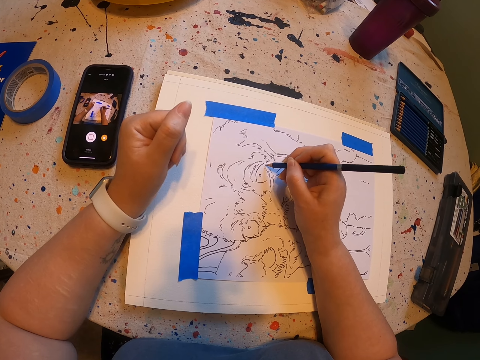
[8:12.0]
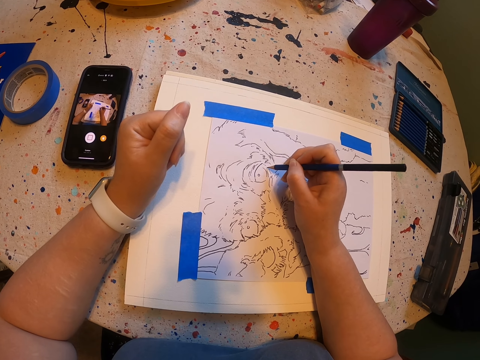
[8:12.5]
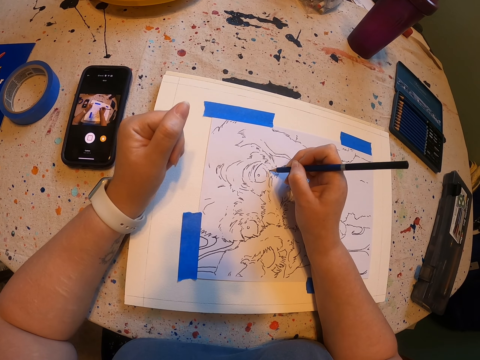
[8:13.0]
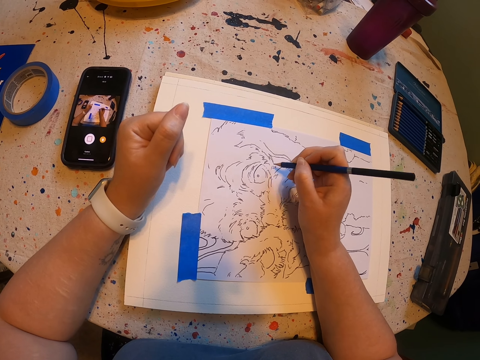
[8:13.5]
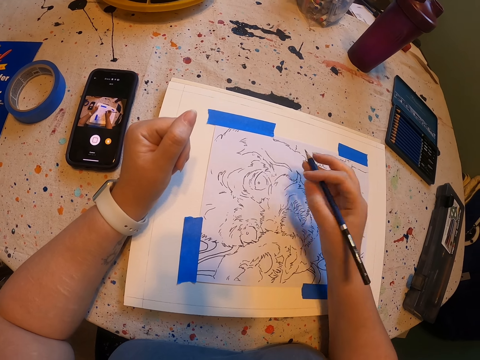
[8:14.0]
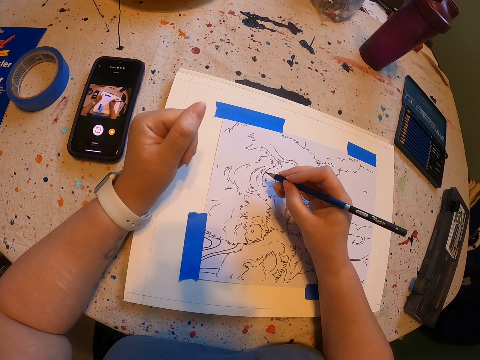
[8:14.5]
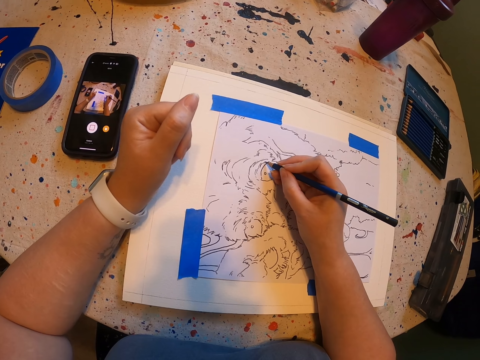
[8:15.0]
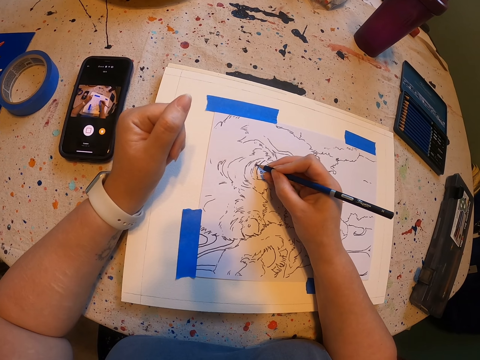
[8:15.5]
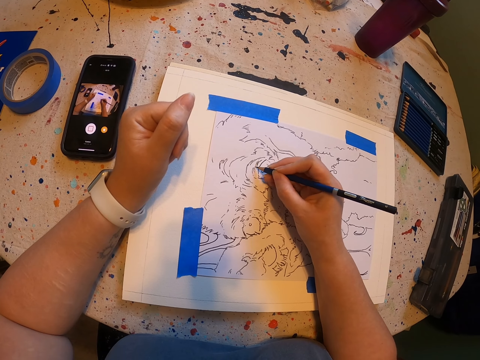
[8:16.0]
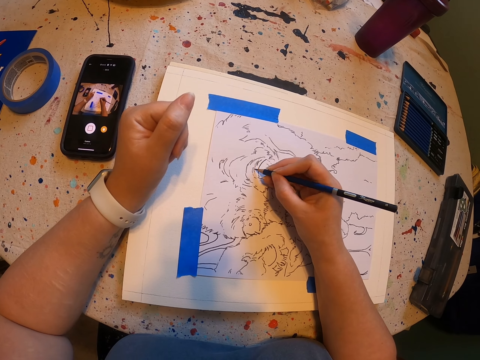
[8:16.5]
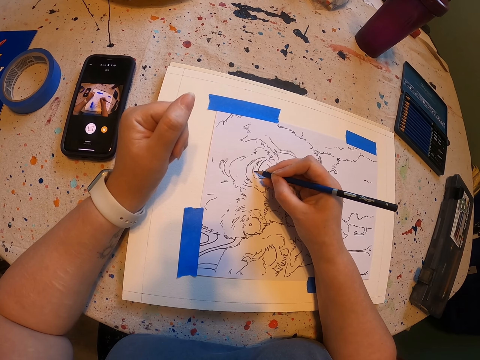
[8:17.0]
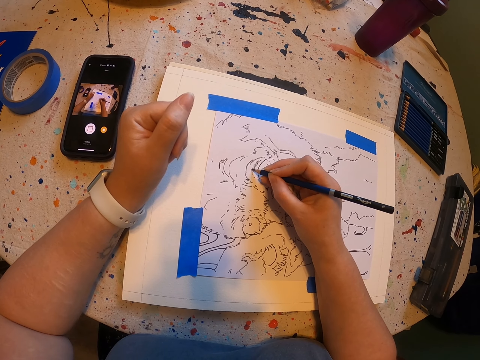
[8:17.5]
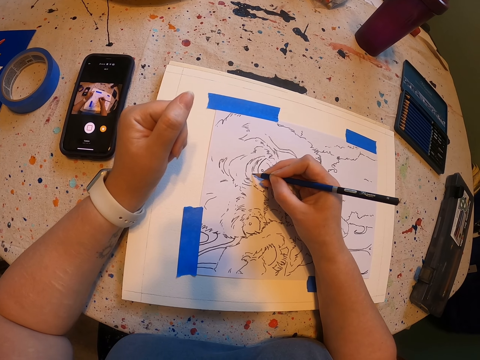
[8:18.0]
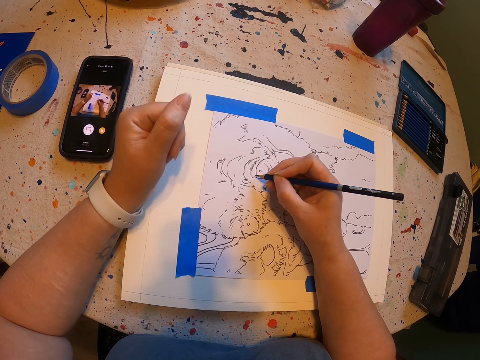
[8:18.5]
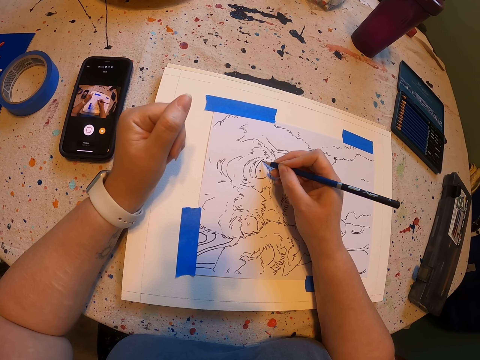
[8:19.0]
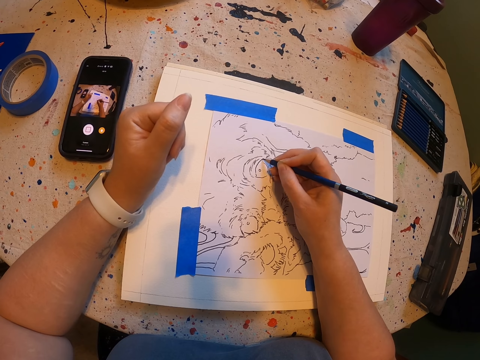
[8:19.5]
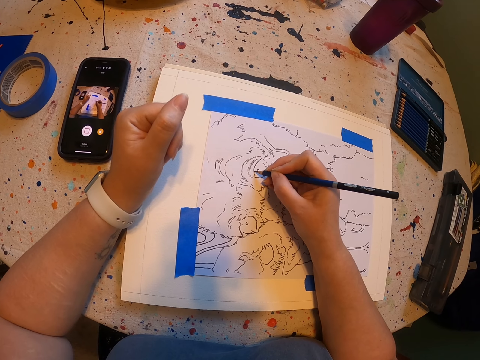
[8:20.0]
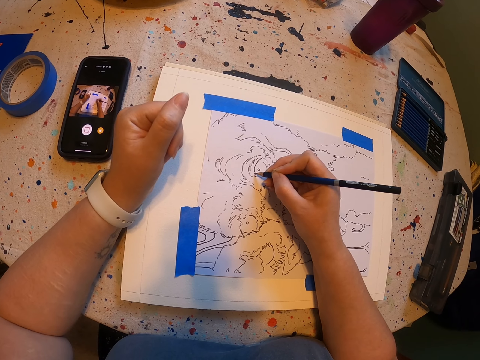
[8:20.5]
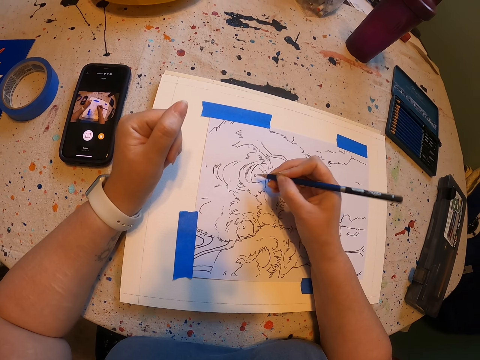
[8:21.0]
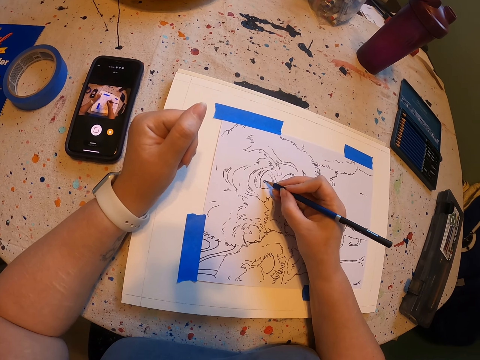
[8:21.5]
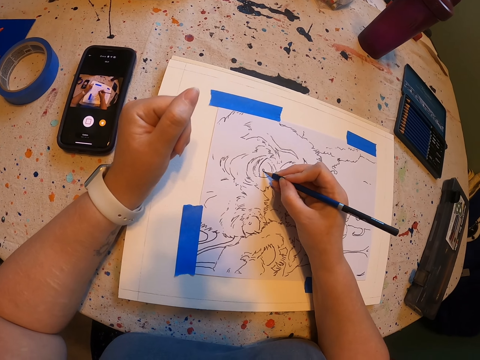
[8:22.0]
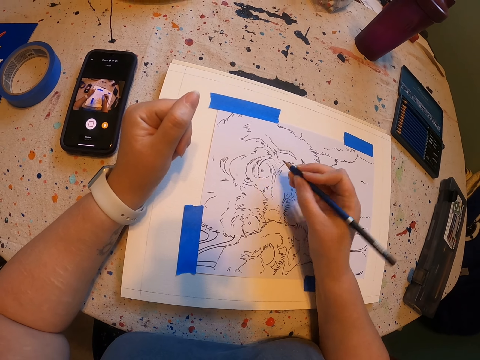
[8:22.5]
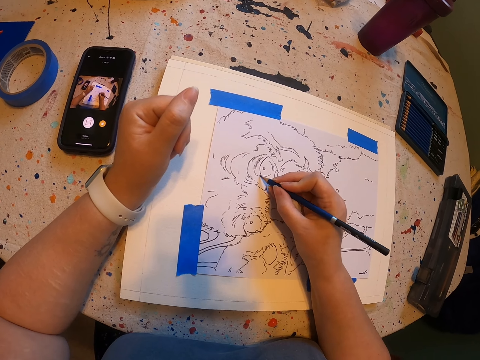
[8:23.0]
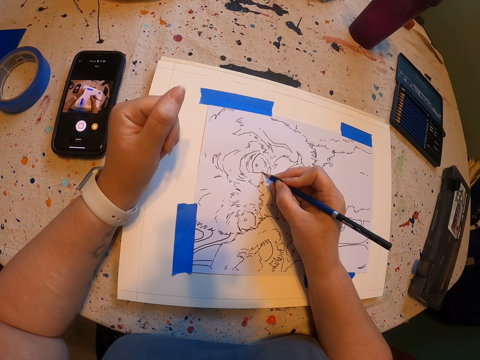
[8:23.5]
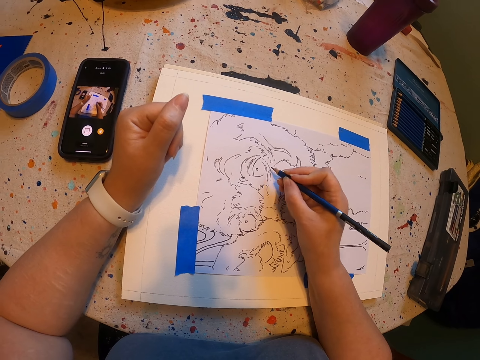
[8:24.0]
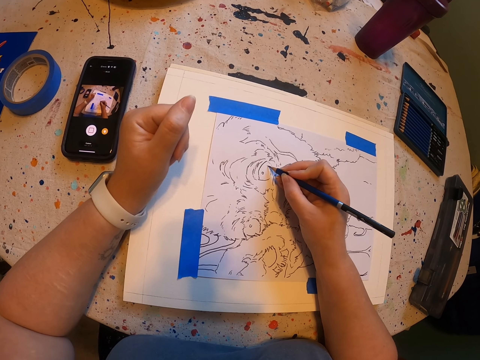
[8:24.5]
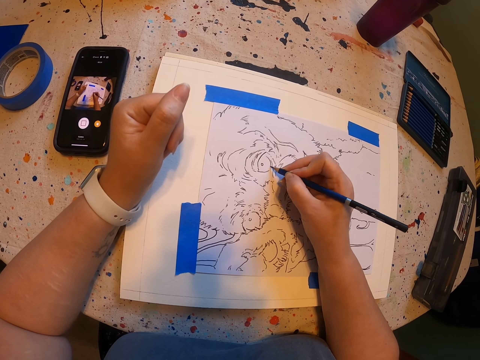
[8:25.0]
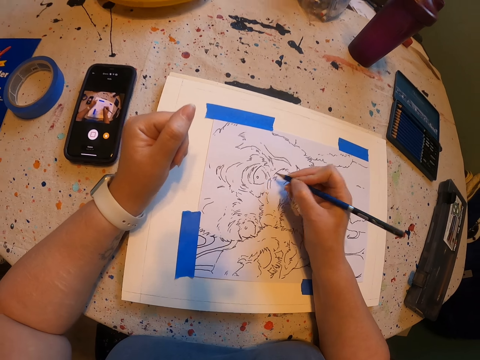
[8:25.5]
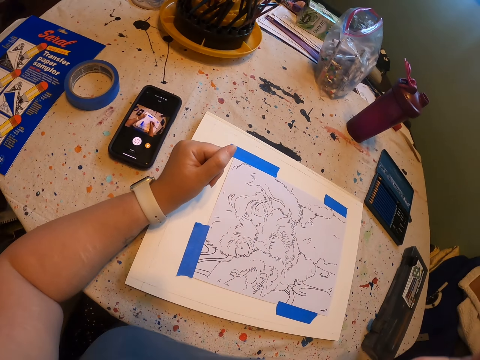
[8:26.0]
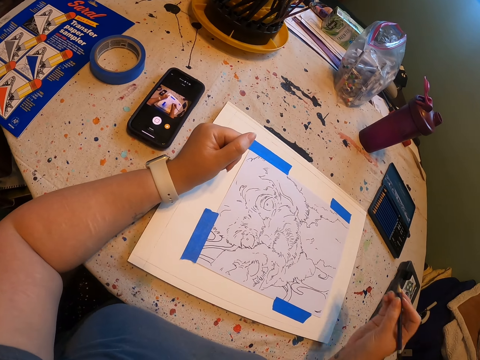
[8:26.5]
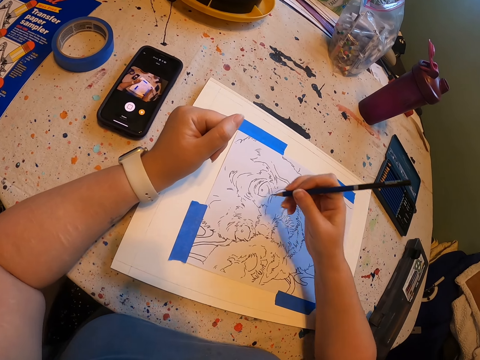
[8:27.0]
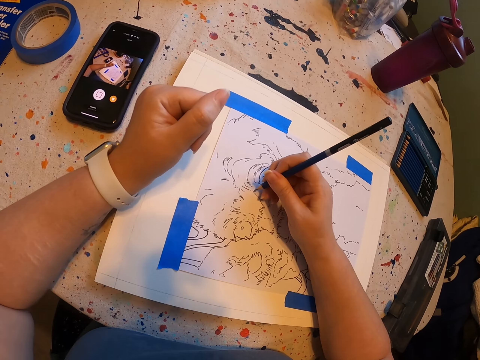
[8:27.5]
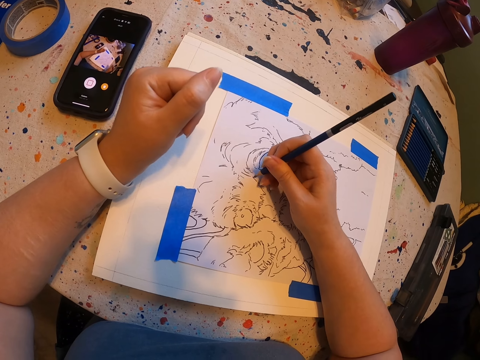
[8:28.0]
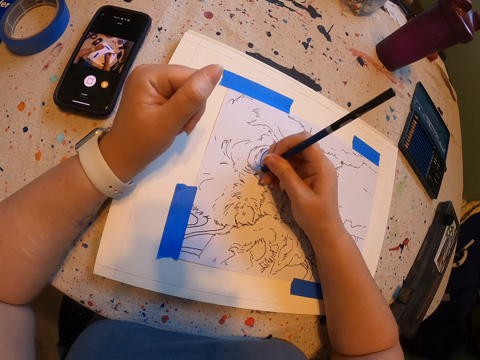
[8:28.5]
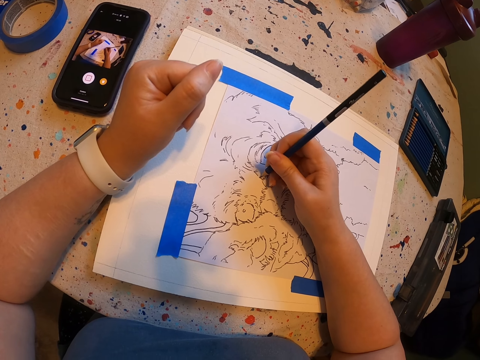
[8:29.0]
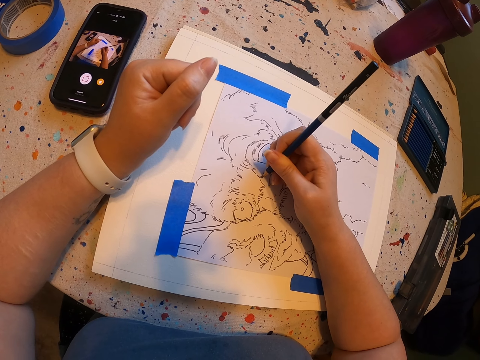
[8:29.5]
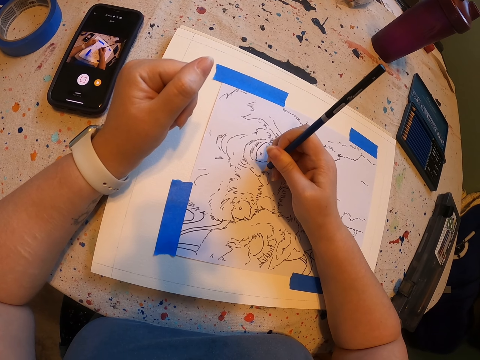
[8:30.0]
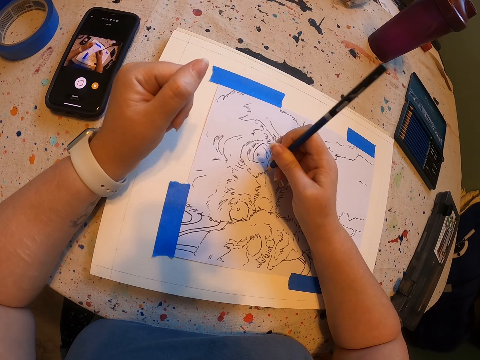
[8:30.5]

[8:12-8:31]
The camera wearer moves a hand. They draw on the paint paper. They move their hands. They draw on the paint paper. They move their hands. They draw on the paint paper.

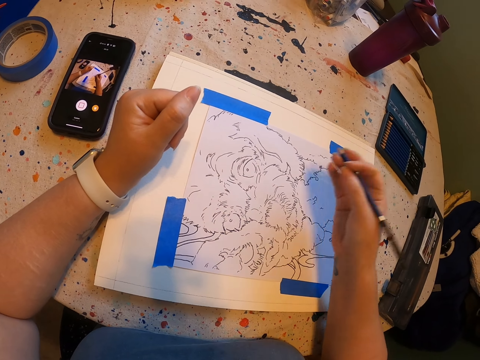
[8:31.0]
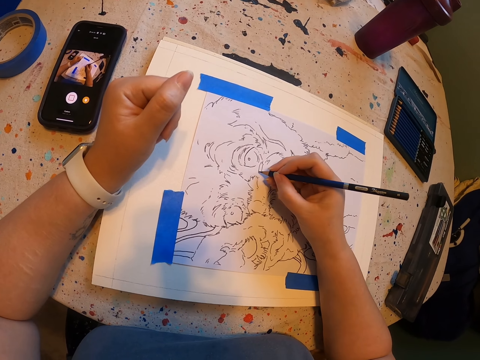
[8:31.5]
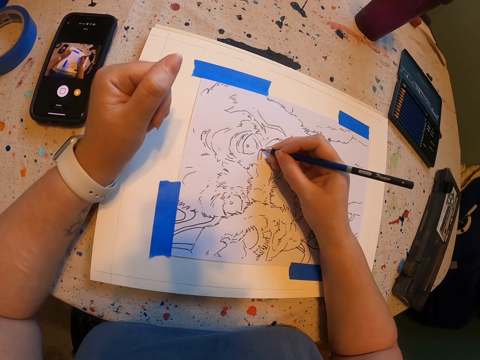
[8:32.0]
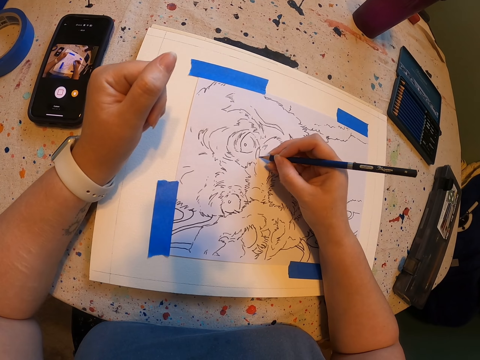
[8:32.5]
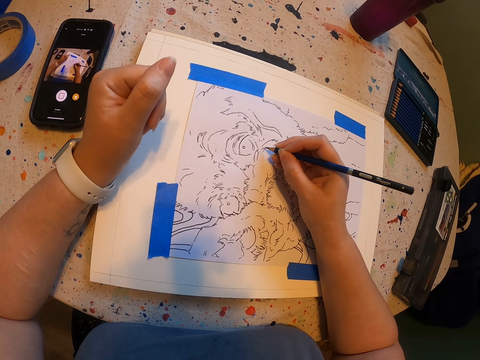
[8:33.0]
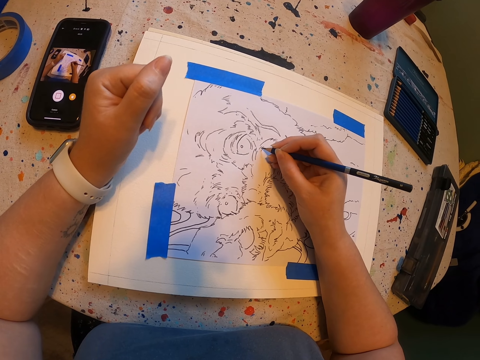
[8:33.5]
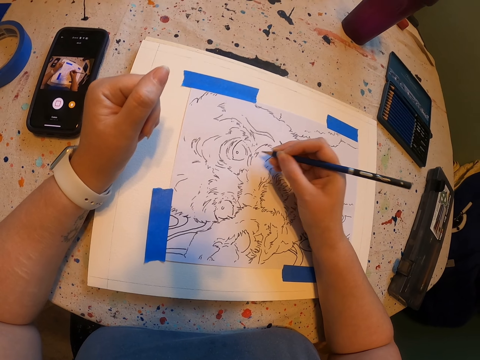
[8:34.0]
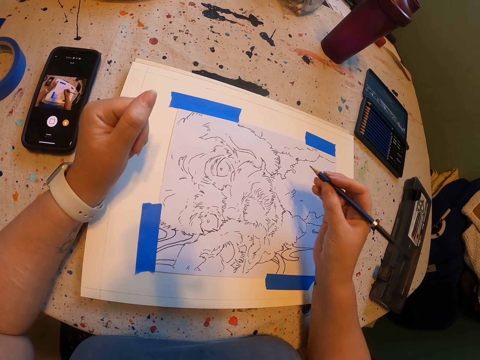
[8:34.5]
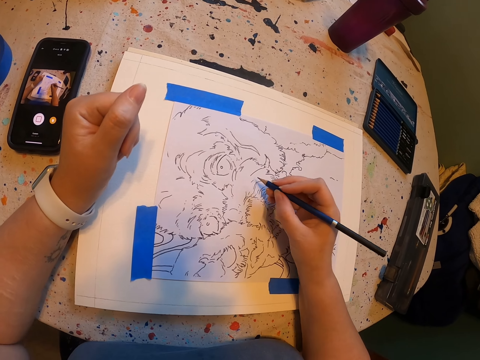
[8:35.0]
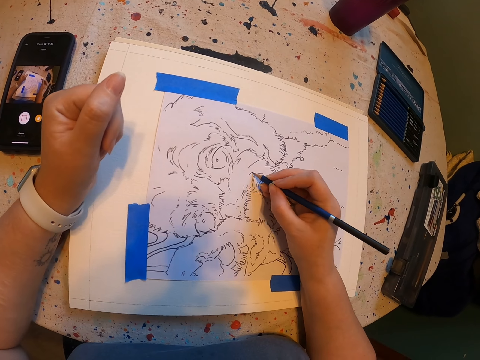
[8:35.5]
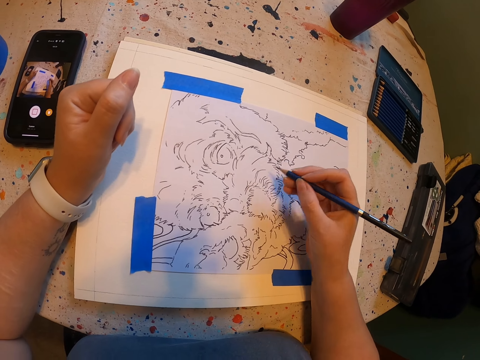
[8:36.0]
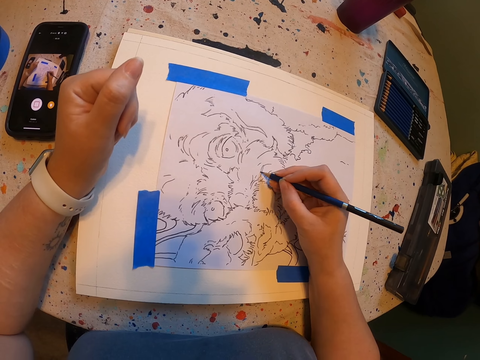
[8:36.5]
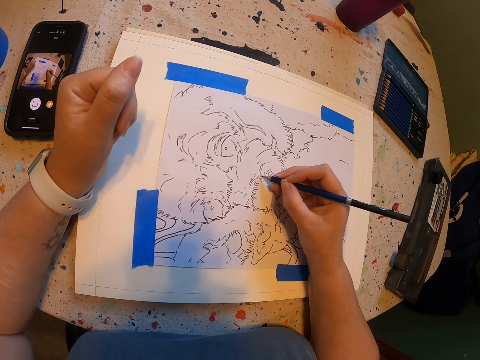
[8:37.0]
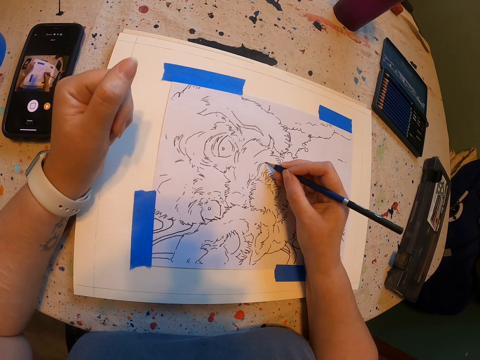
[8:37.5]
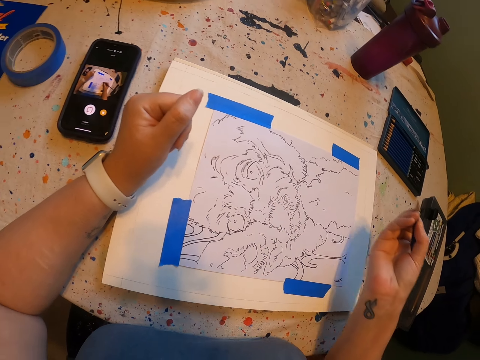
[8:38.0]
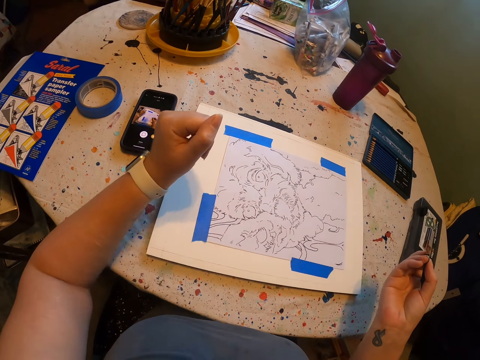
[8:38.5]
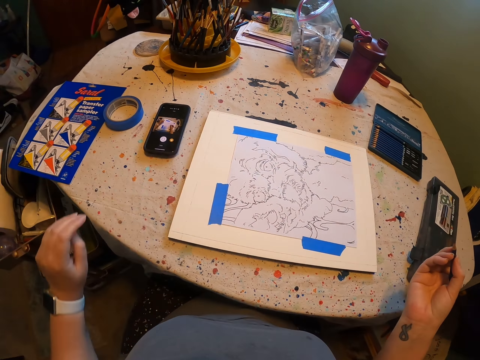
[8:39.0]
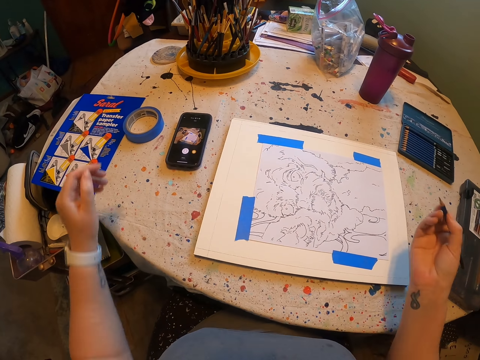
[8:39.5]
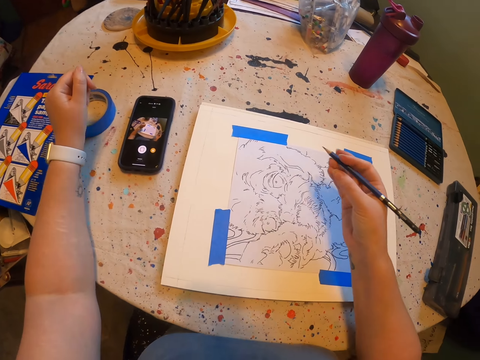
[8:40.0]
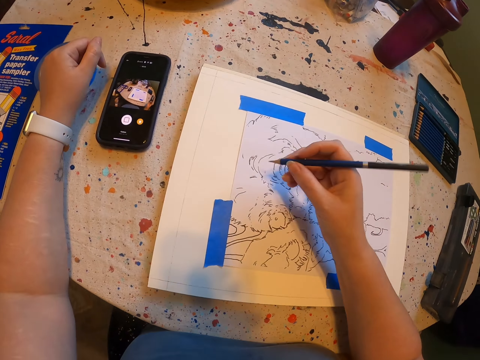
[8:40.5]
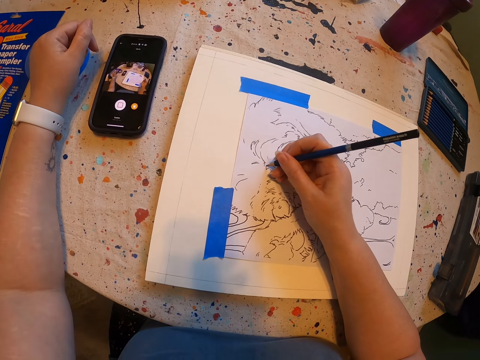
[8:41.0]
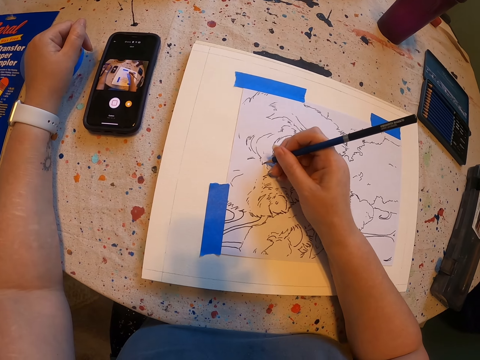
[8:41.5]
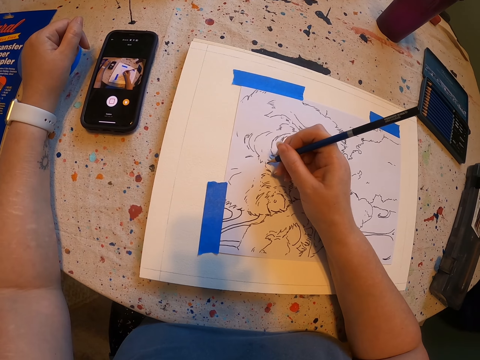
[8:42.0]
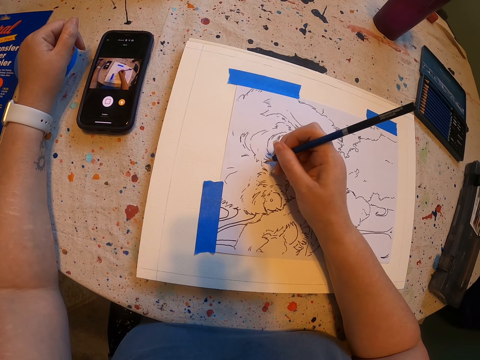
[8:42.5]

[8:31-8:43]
The camera wearer moves their hands. They move their hands again. They draw on the paint paper.
